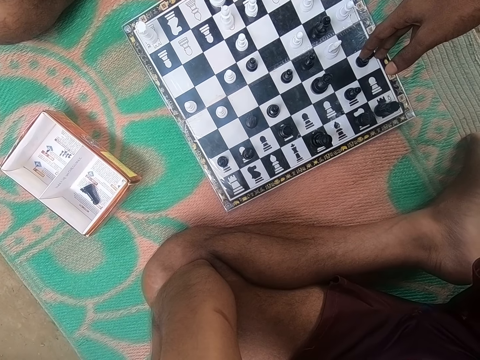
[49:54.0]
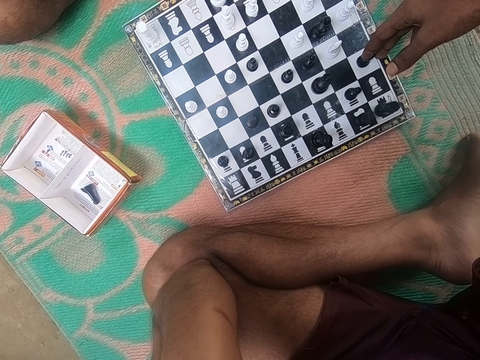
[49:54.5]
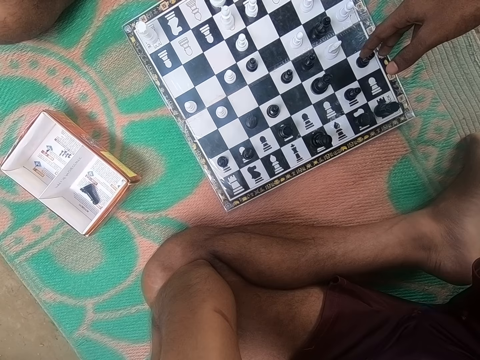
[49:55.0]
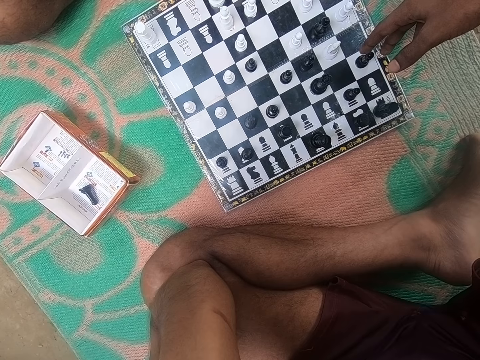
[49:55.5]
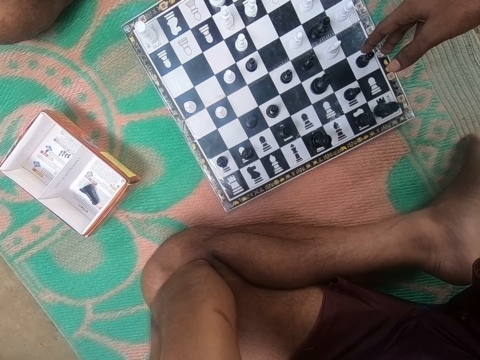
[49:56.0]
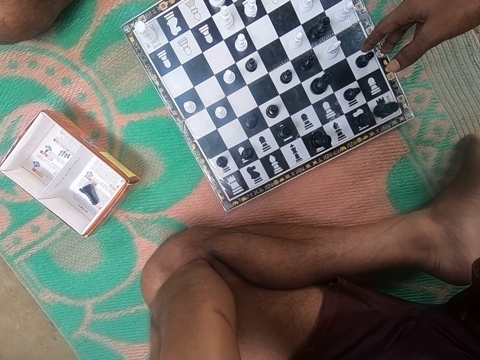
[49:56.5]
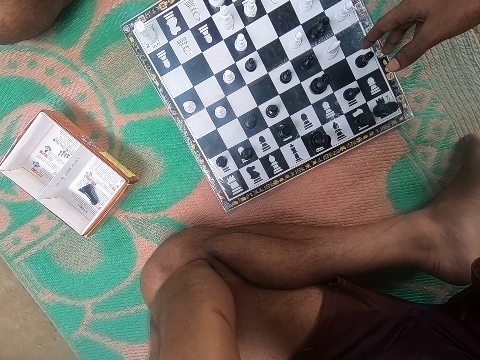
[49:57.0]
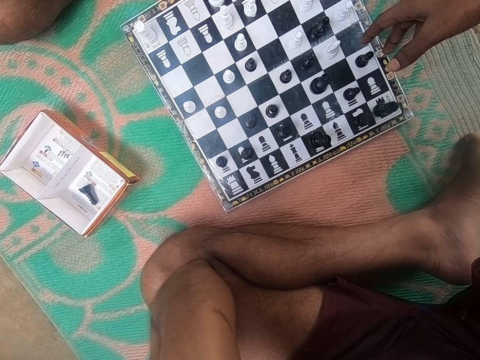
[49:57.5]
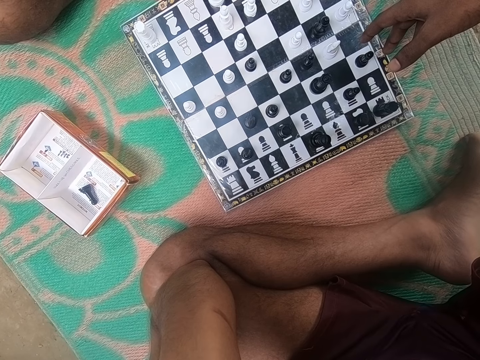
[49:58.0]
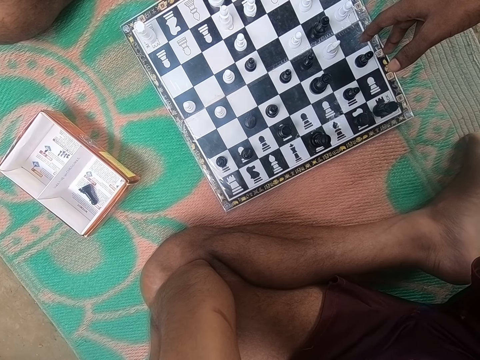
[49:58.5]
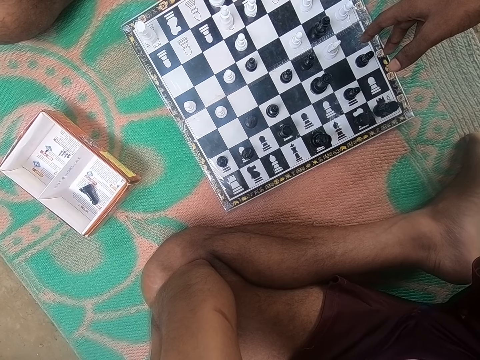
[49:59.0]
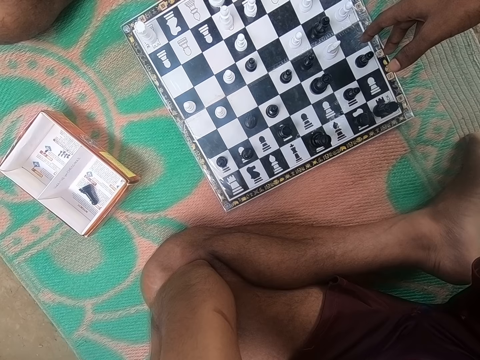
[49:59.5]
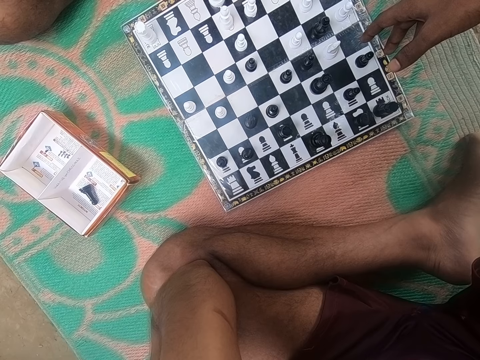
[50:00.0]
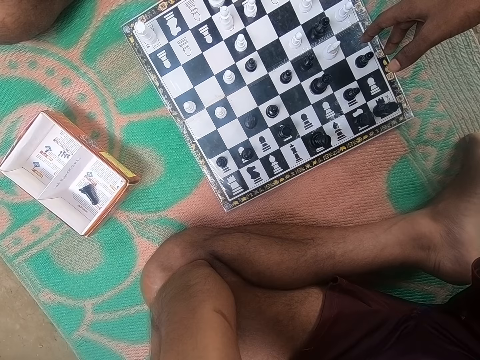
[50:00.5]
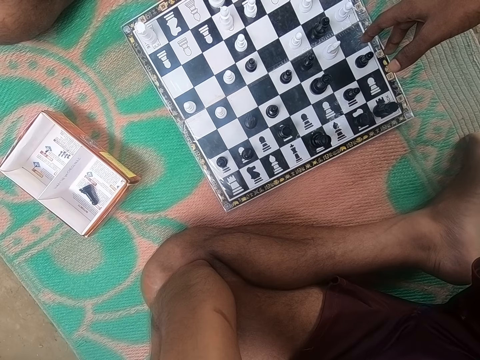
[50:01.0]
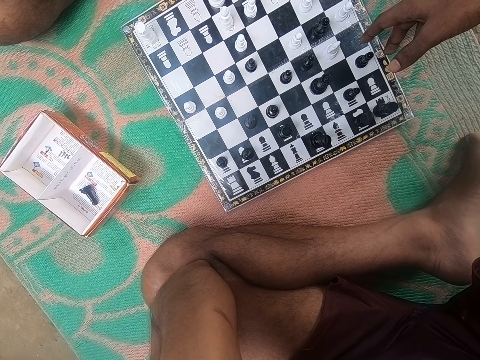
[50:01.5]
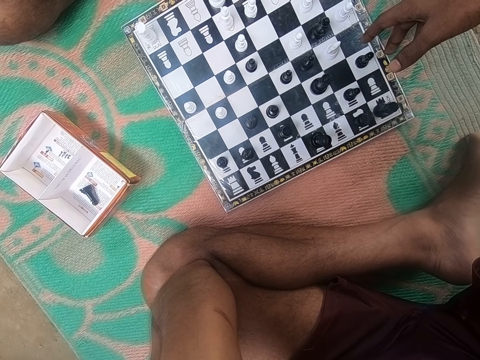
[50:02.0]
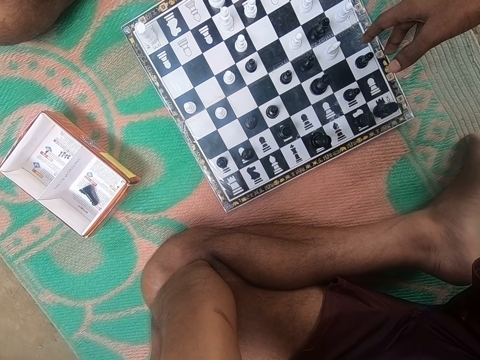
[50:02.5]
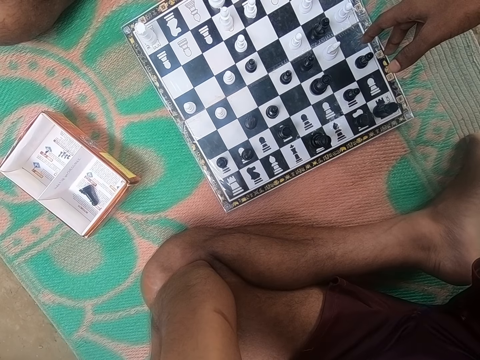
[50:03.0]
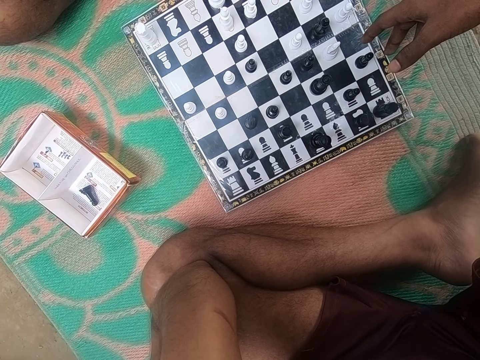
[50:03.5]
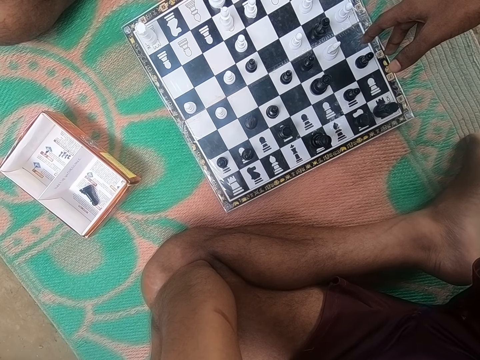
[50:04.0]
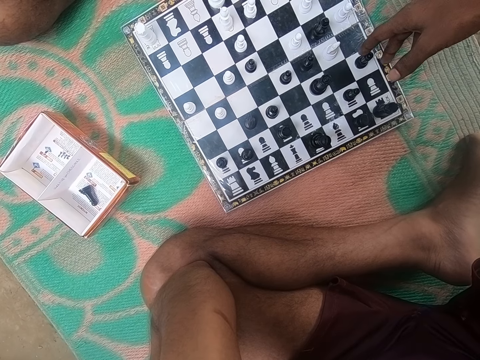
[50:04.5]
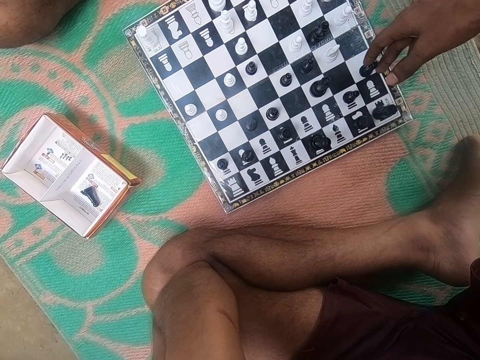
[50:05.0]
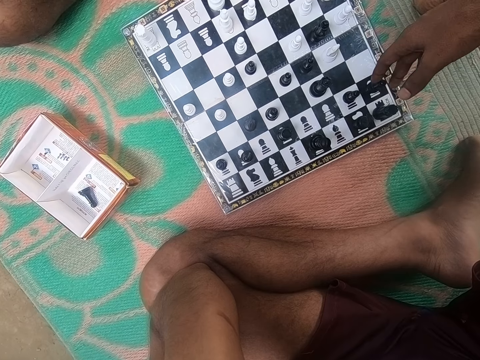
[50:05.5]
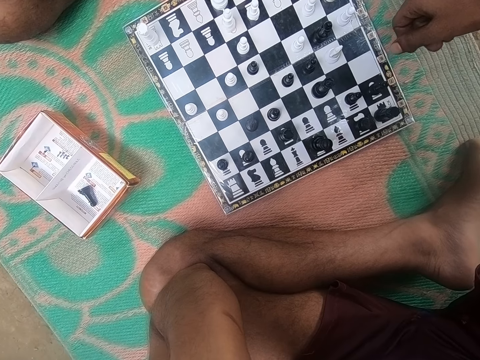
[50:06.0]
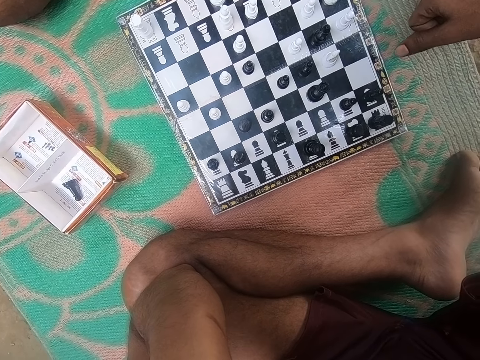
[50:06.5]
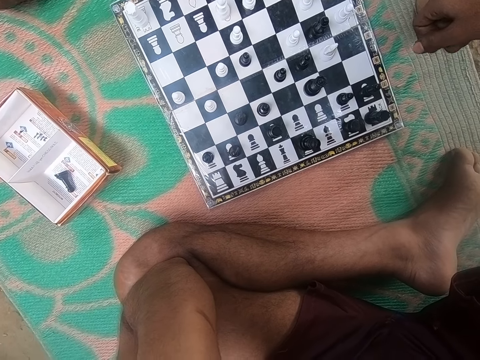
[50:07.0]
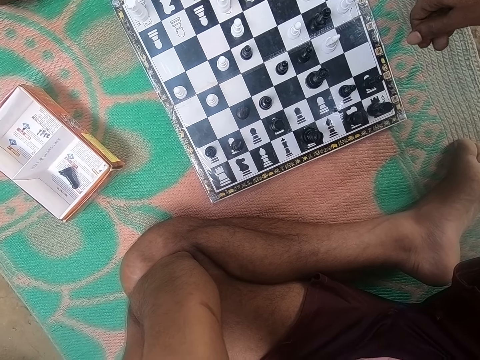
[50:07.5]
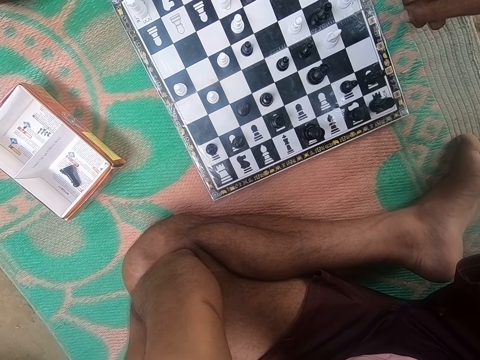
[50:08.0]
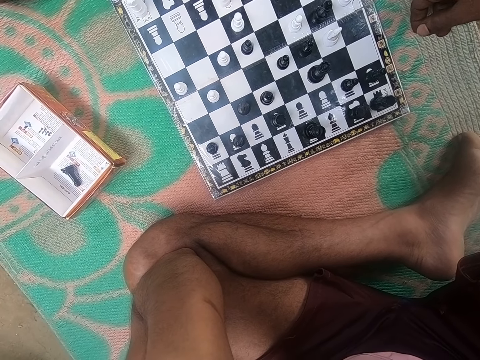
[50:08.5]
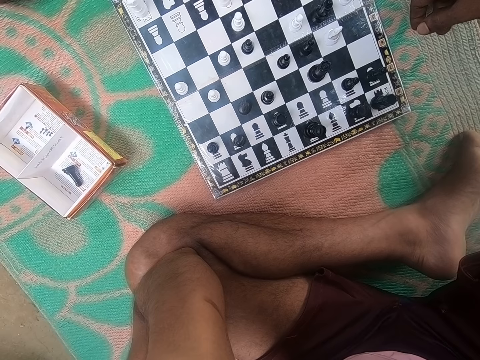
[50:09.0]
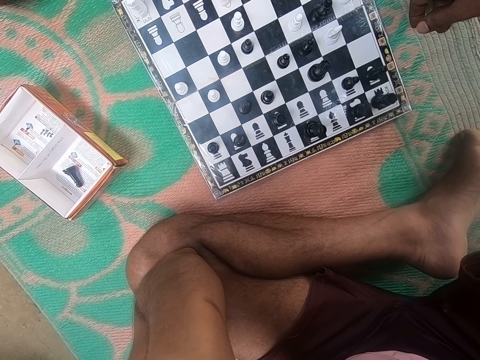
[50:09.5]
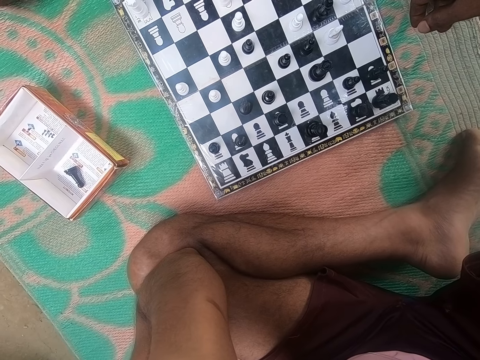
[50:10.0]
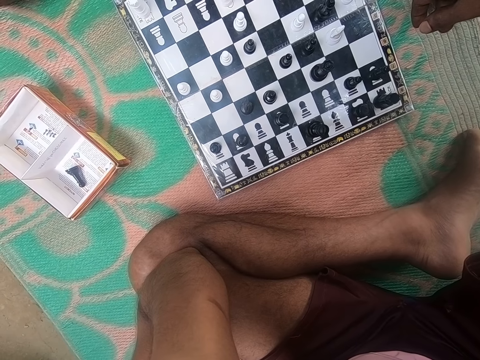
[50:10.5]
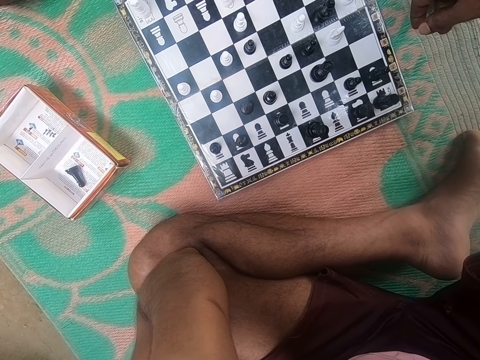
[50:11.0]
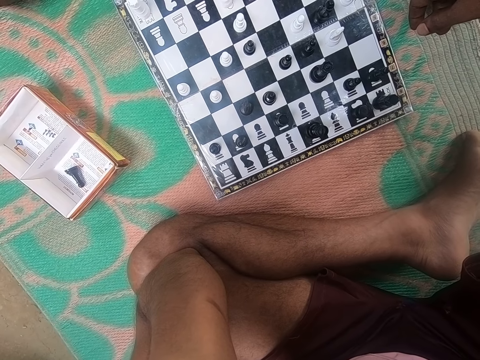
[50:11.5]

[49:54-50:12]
A man sits on the mat on the floor. The camera wearer plays the chess game. The man sits on the mat on the floor.

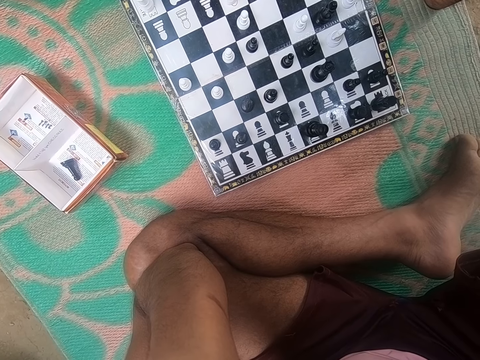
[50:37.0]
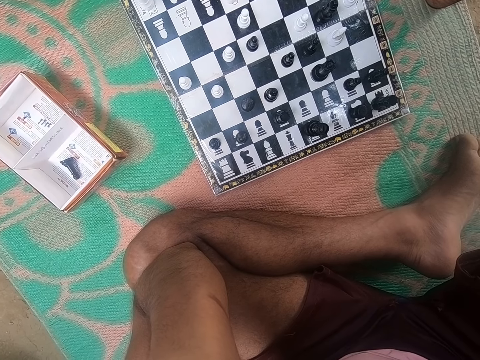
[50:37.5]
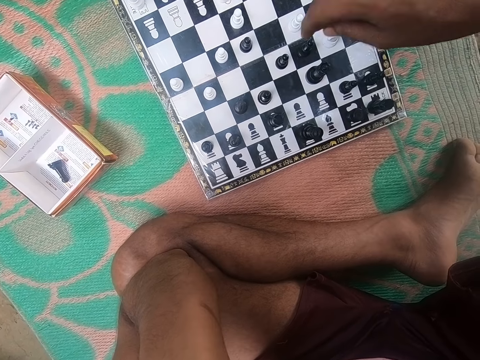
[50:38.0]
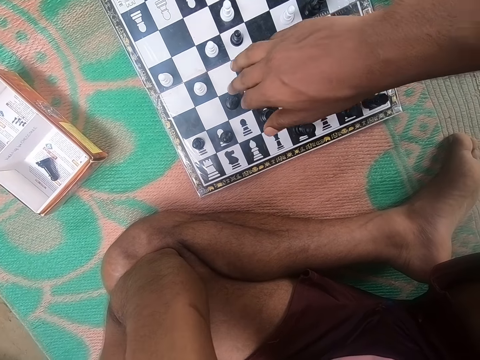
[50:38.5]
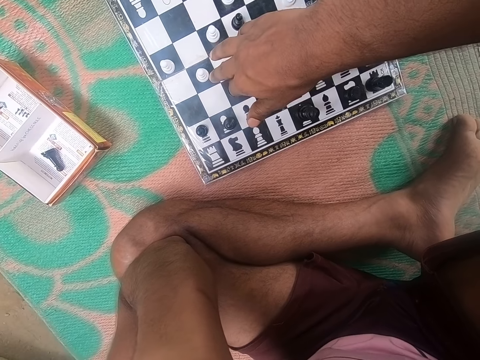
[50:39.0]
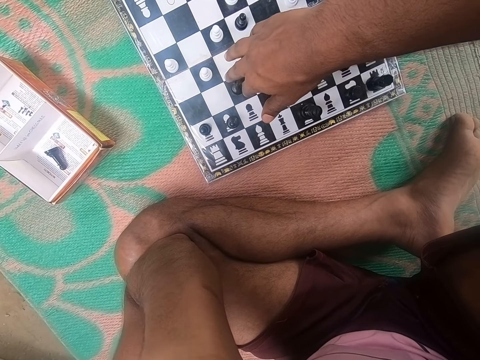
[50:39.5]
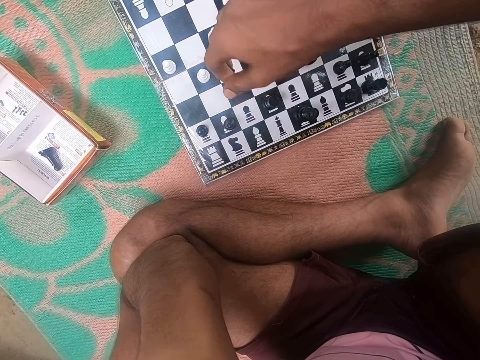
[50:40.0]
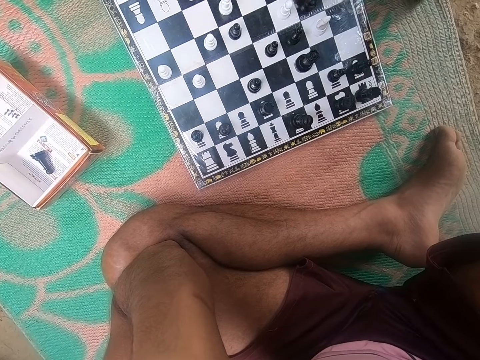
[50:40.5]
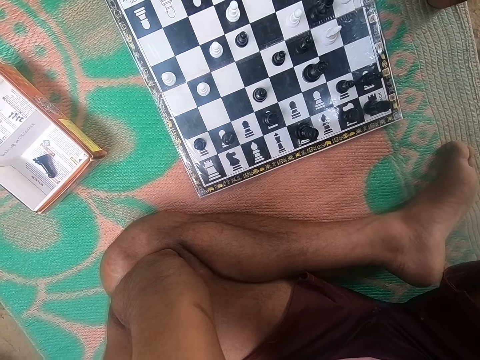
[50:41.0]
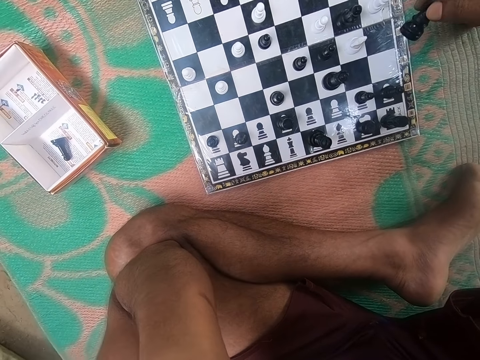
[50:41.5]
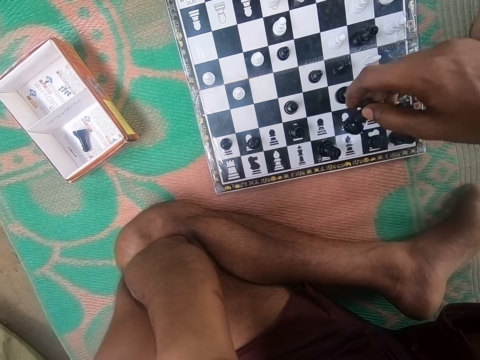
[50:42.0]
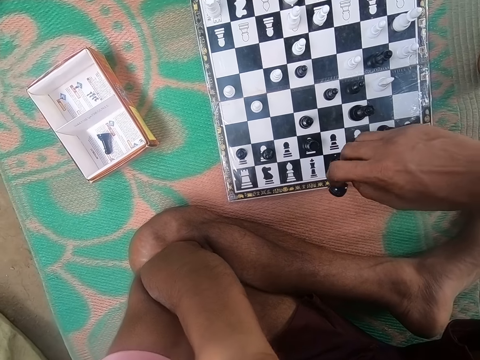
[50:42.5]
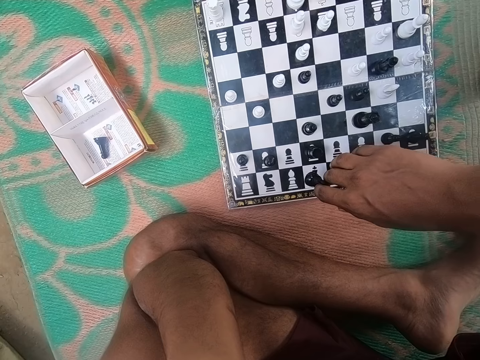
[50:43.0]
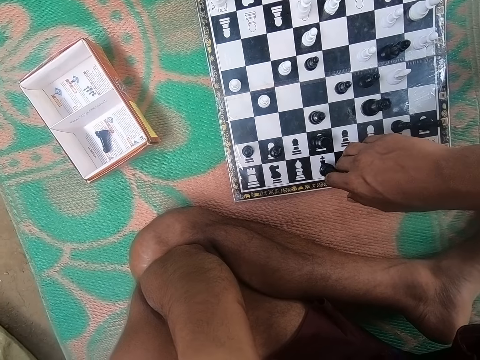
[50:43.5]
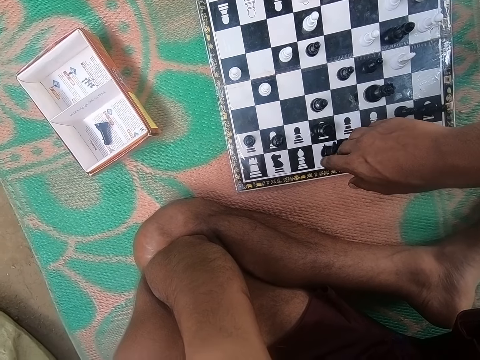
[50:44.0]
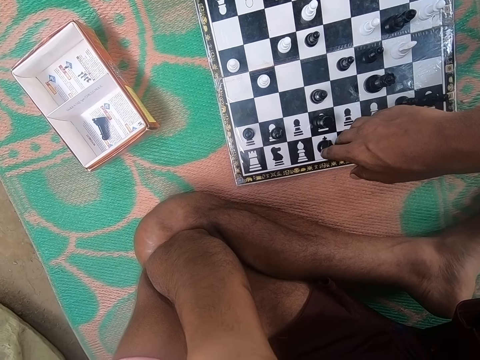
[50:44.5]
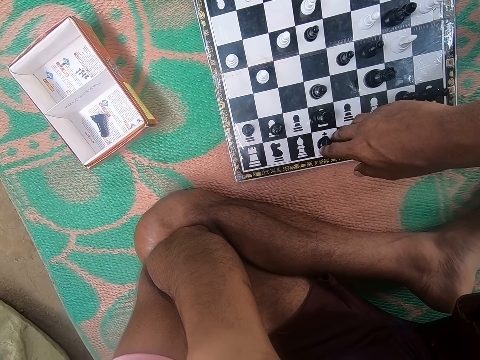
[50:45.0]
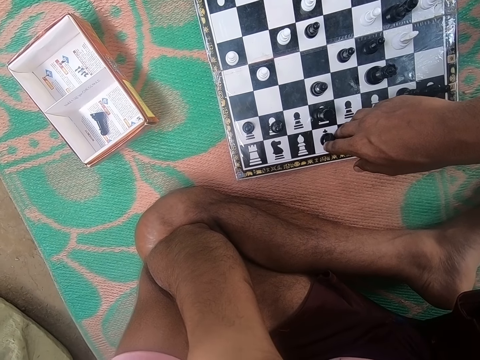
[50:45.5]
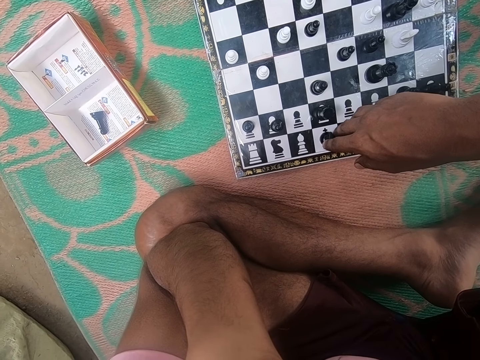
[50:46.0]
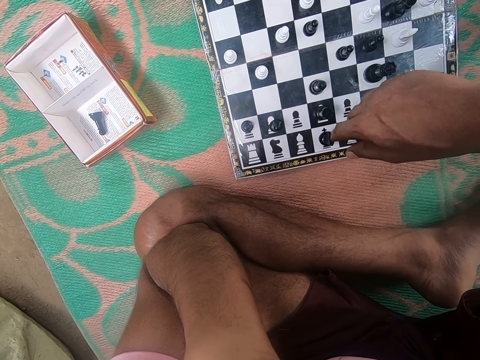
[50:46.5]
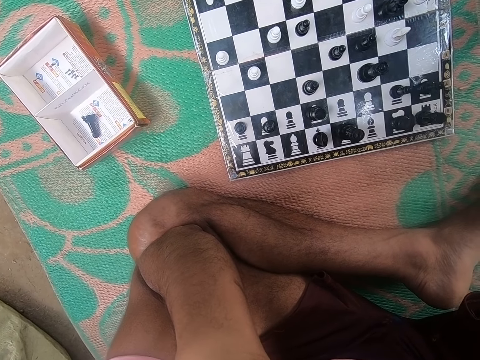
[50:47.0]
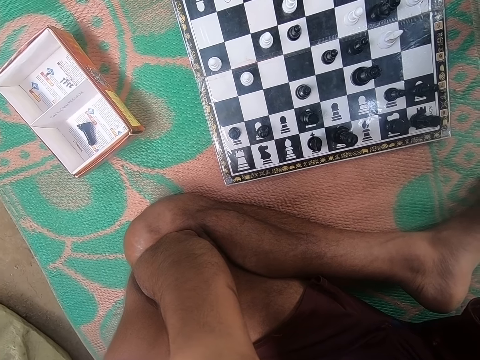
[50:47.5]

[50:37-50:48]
The camera wearer plays the chess game. They look at the chess game on the floor.
